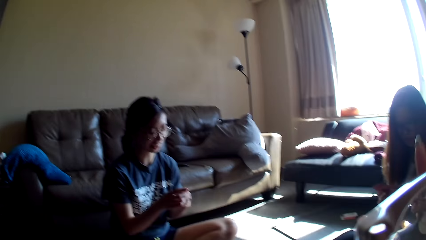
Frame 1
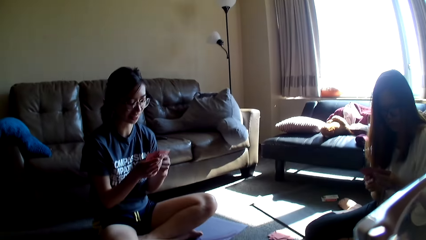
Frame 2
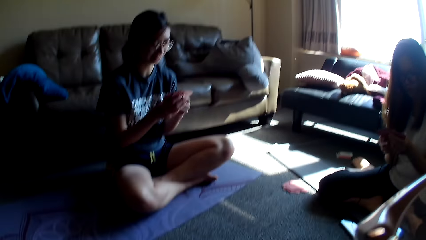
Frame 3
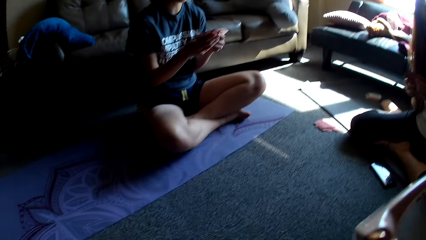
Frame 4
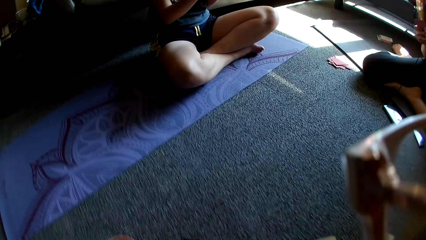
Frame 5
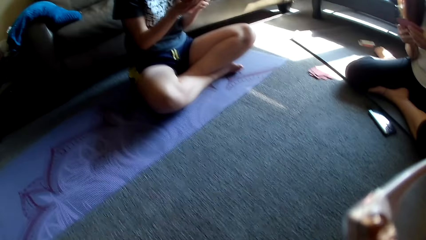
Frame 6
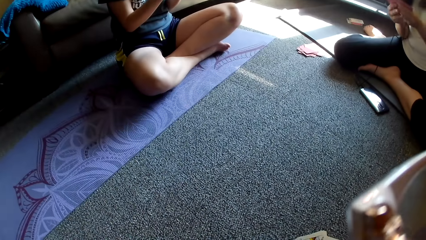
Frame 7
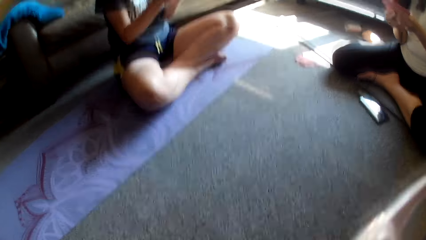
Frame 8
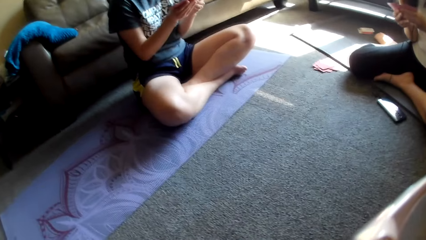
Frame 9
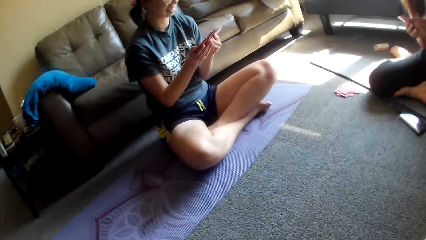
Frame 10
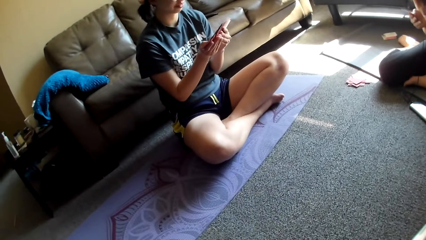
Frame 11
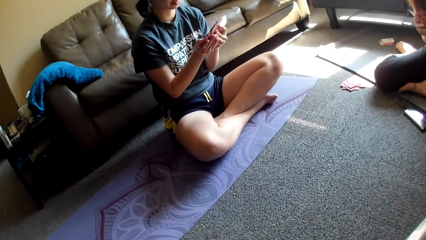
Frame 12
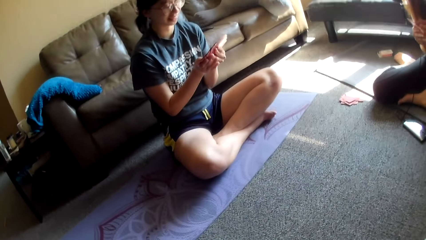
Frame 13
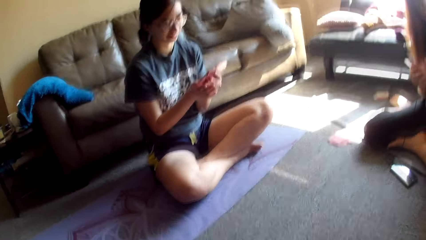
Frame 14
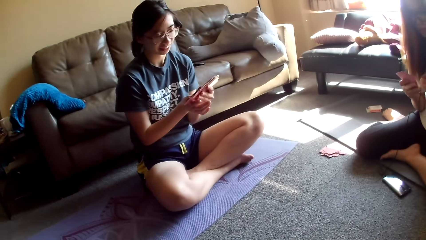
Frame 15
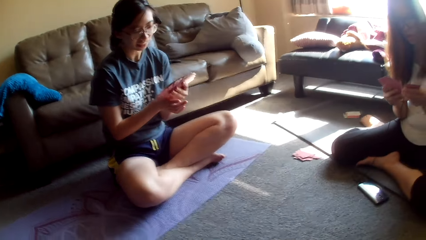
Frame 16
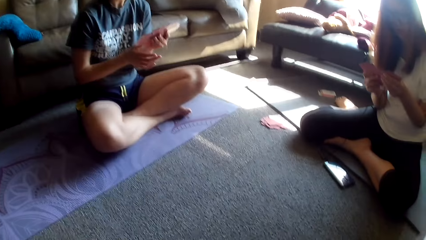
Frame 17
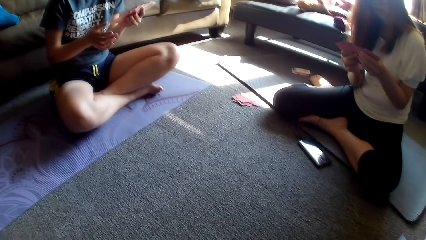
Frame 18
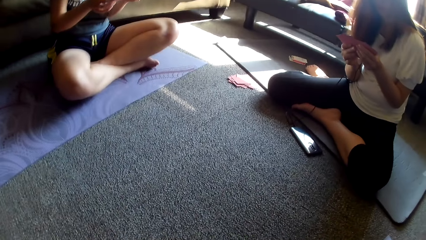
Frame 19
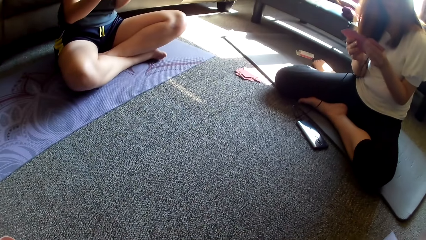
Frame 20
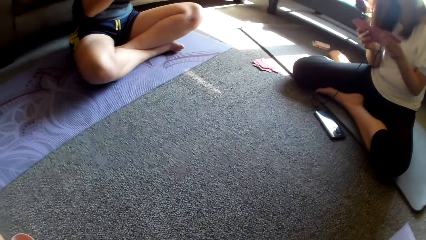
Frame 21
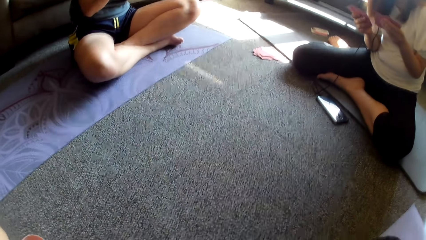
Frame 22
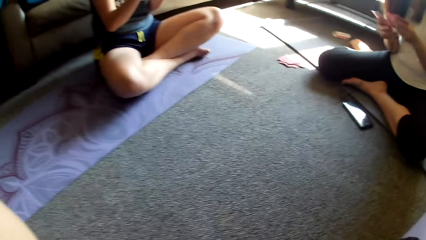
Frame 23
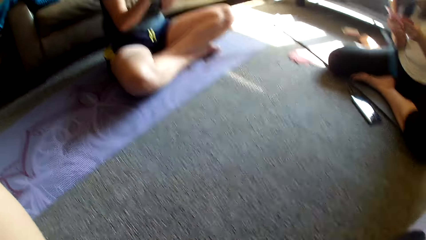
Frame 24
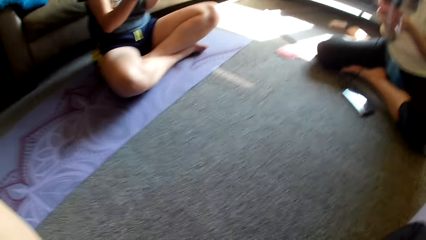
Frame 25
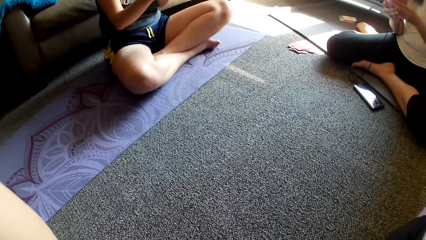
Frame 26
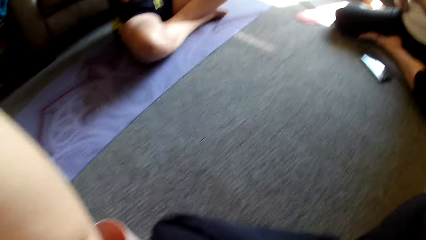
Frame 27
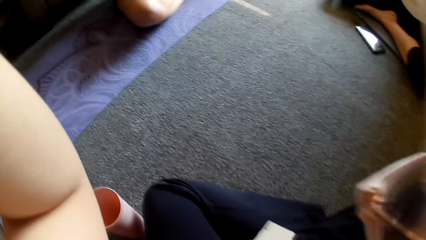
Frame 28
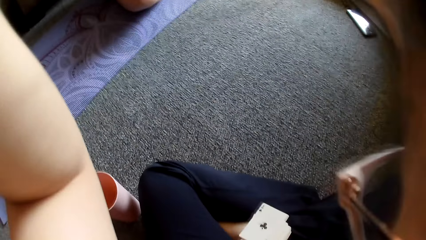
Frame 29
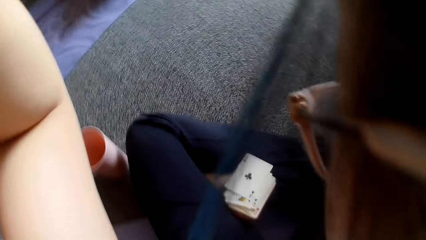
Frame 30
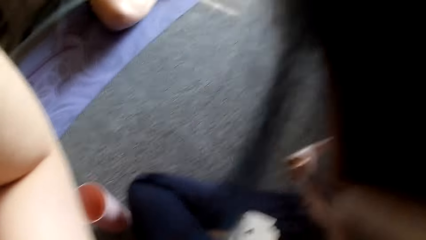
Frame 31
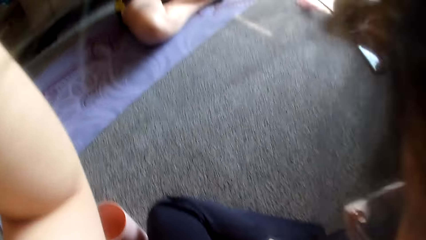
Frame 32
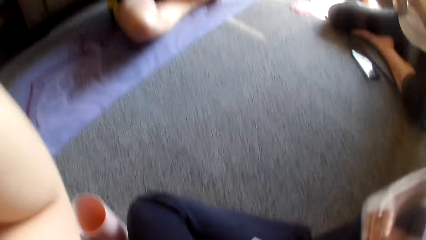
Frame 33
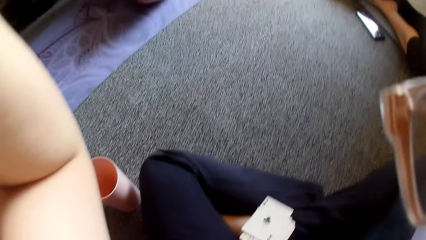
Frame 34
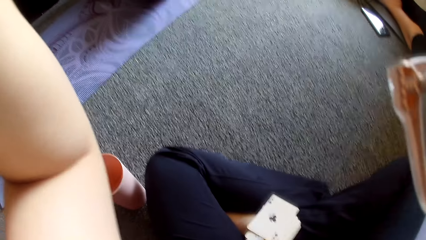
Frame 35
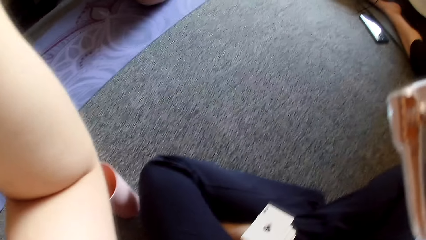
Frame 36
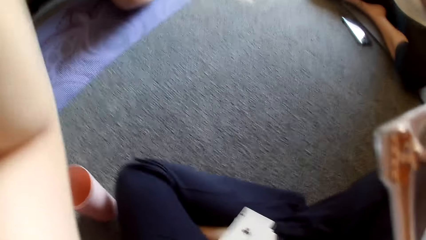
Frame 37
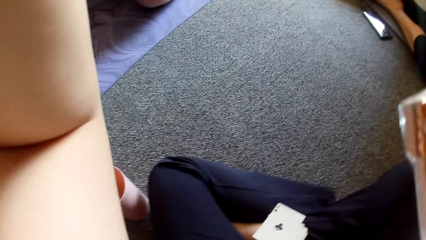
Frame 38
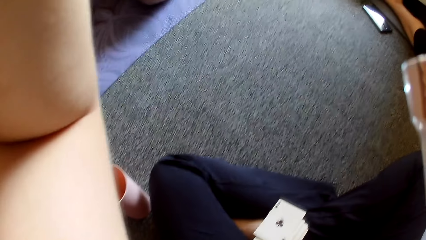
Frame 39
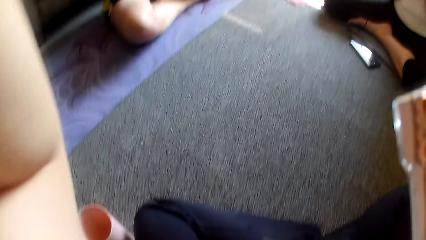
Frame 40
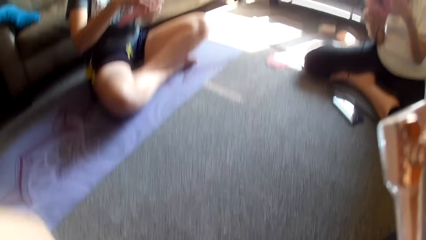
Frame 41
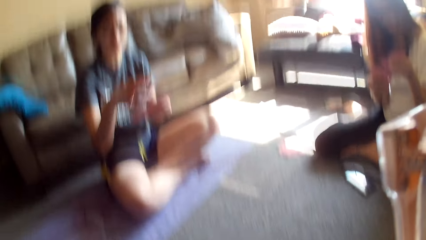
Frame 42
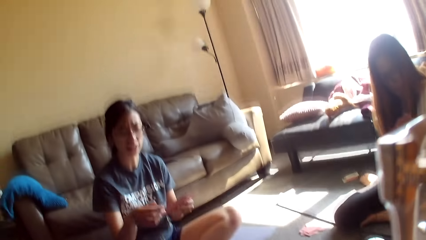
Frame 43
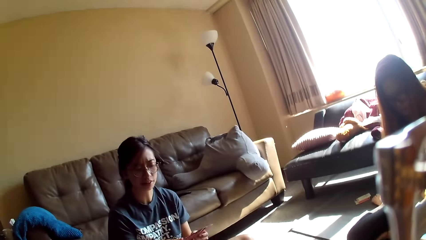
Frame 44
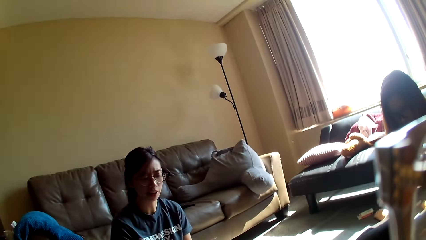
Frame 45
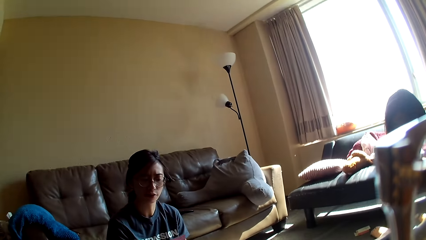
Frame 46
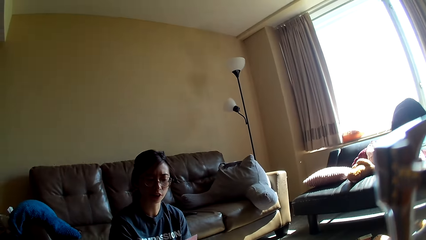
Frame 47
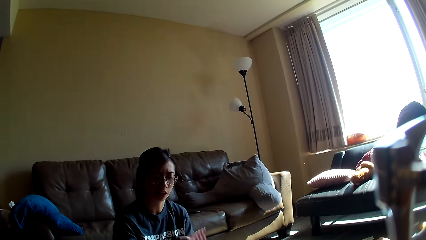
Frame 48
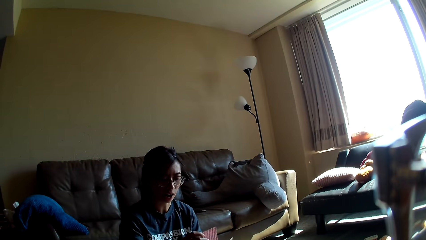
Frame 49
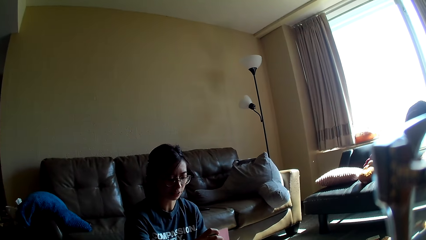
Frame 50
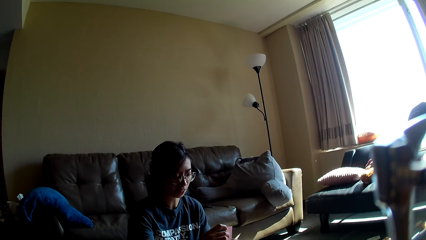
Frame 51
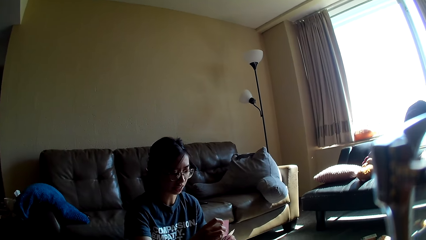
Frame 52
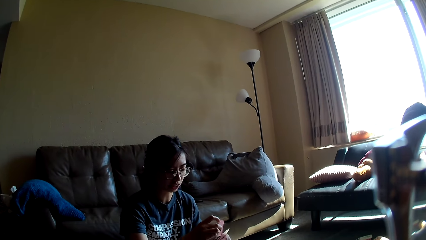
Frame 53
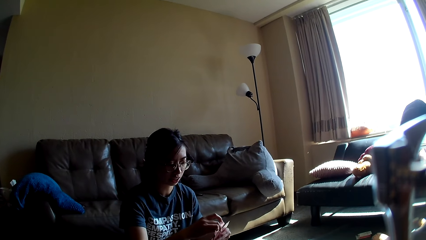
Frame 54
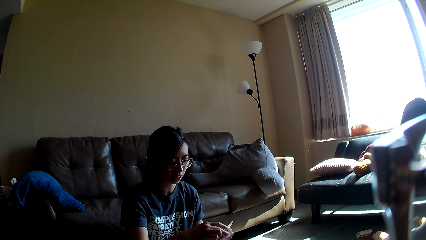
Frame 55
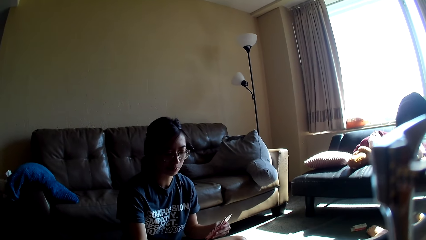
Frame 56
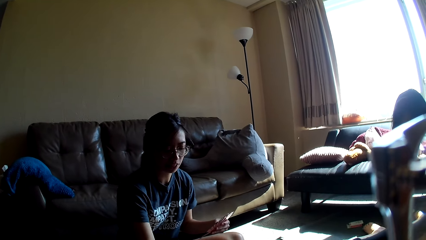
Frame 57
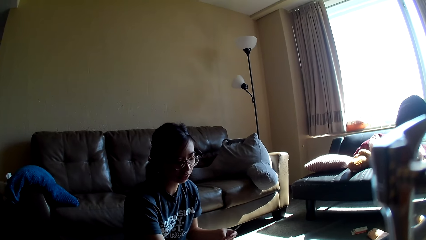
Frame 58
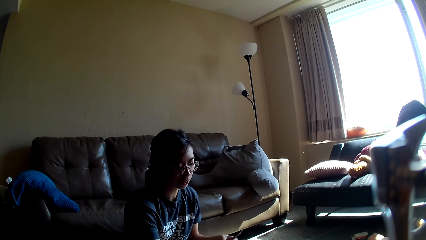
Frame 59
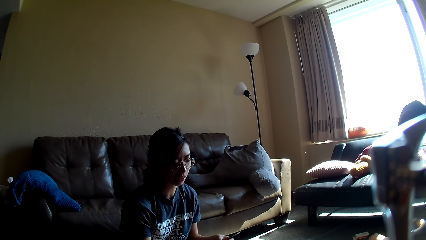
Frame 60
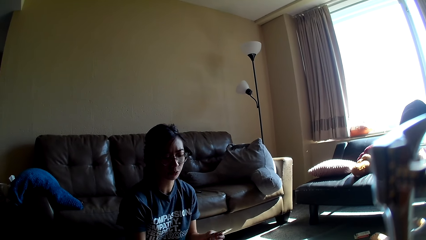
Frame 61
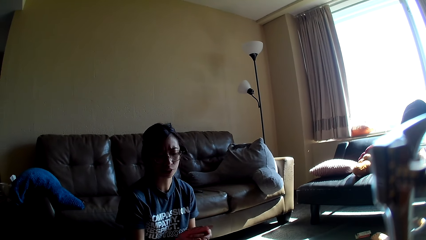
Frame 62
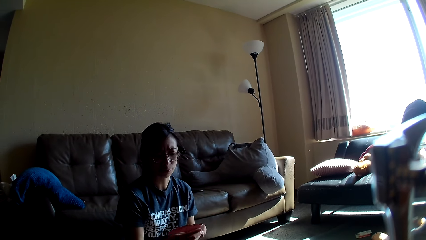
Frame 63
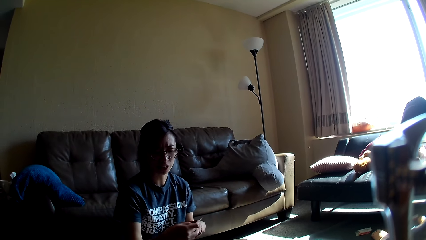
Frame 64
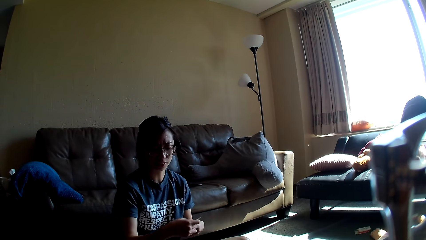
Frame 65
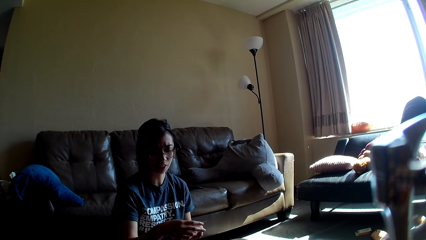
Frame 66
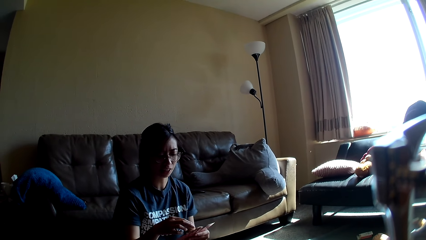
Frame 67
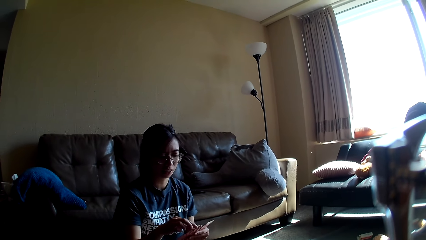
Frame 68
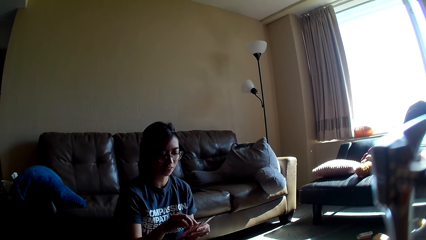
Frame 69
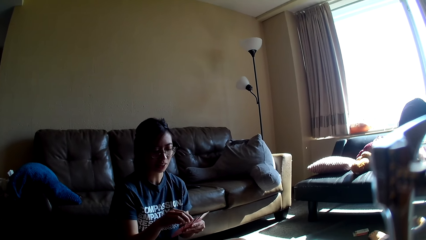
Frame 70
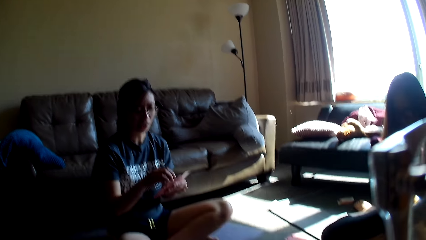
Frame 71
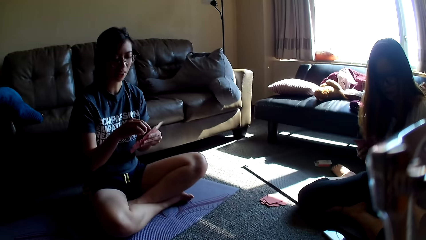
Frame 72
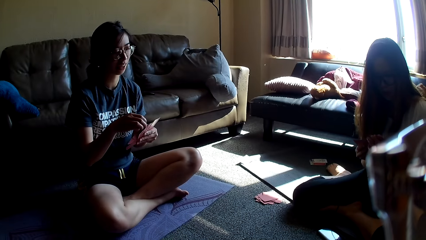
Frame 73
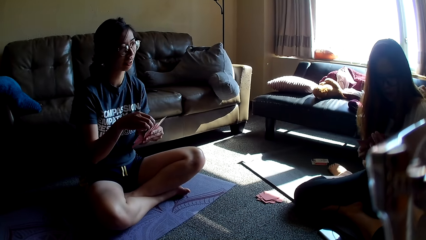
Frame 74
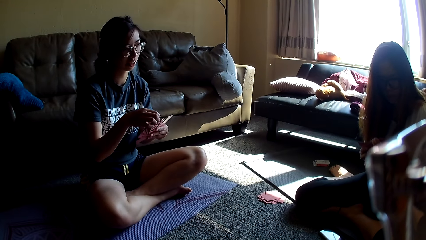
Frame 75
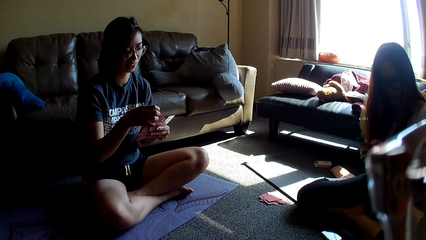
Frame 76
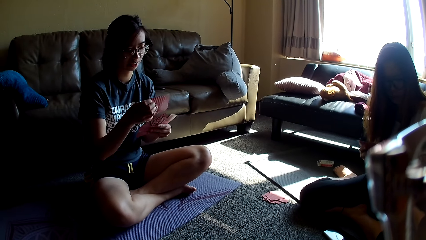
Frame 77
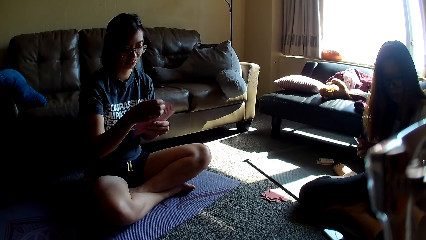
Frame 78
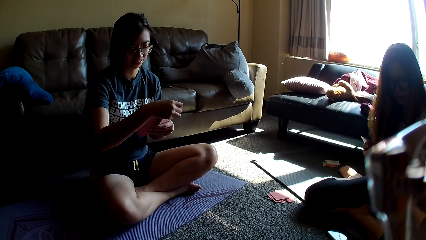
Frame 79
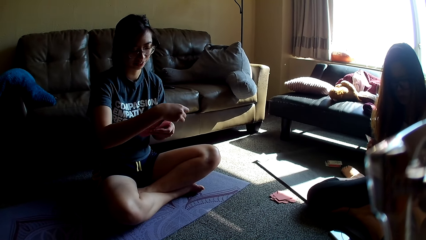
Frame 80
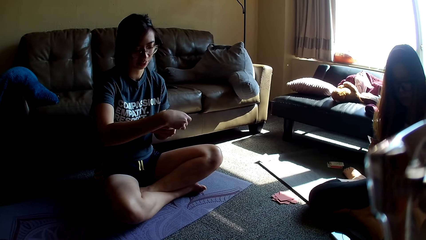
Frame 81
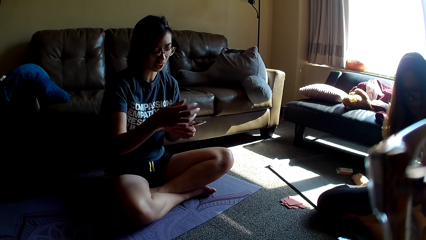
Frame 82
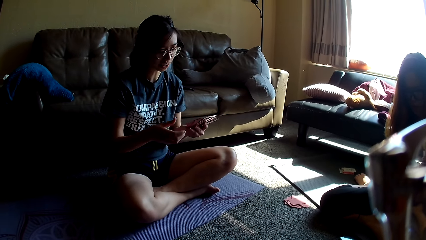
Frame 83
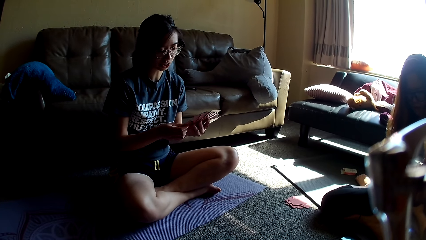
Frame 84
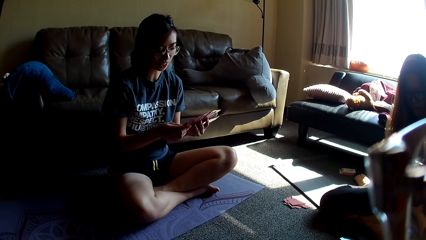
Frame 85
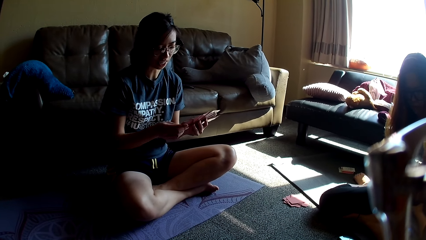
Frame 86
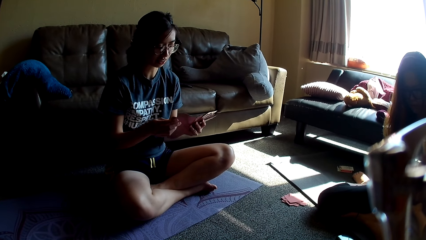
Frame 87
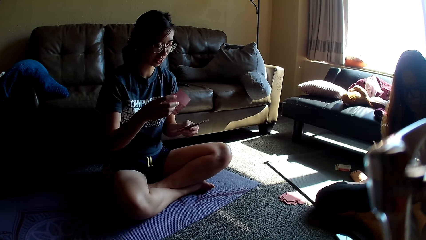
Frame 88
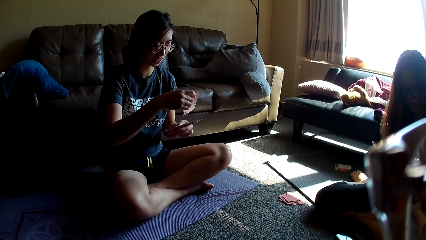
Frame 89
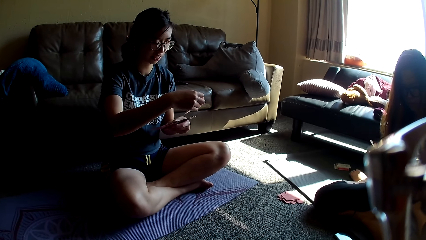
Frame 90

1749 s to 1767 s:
A lady spreads cards. Another lady spreads cards. A woman holds a card. The other lady removes a hand from the cards. The camera wearer lifts a hand. Another woman holds a card. The camera wearer adjusts the camera. The other lady holds a card, drops the card, touches the cards, repositions a card and picks cards.
